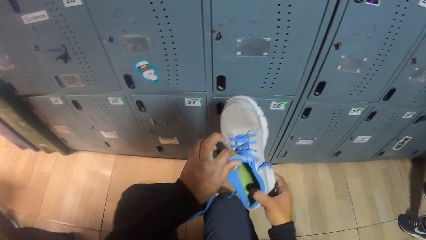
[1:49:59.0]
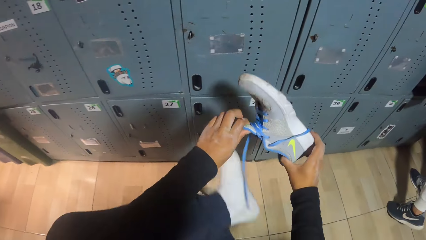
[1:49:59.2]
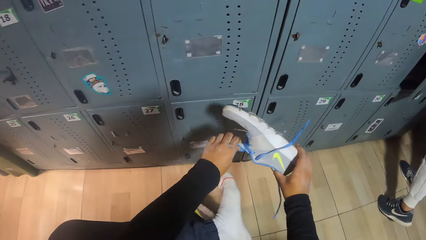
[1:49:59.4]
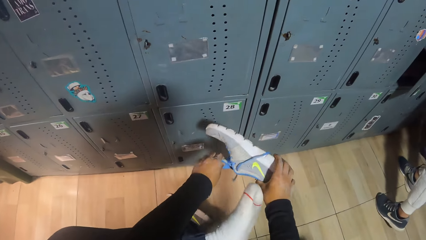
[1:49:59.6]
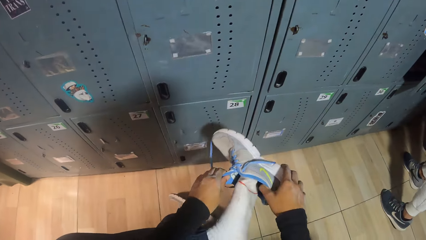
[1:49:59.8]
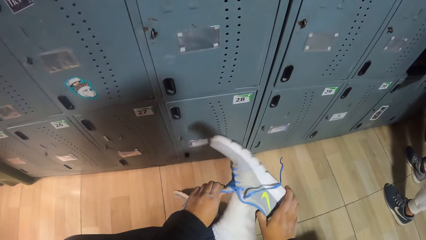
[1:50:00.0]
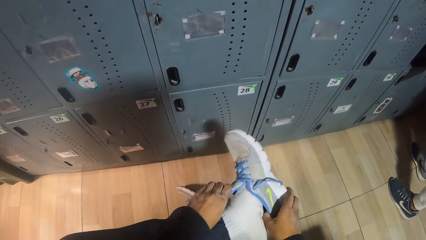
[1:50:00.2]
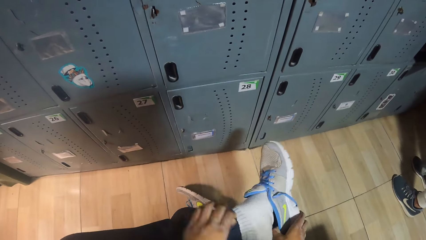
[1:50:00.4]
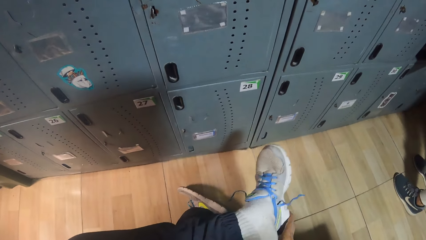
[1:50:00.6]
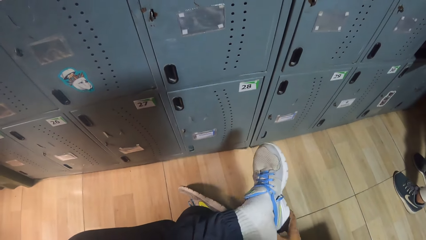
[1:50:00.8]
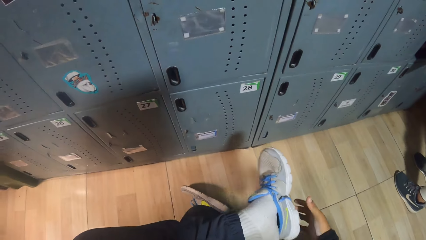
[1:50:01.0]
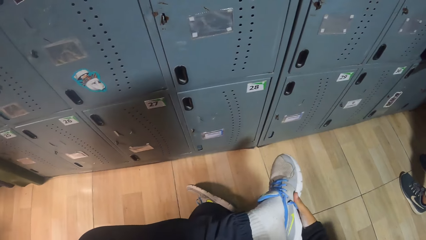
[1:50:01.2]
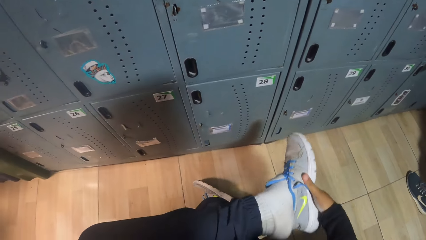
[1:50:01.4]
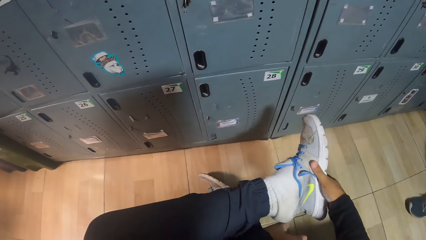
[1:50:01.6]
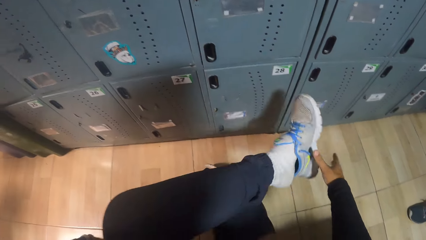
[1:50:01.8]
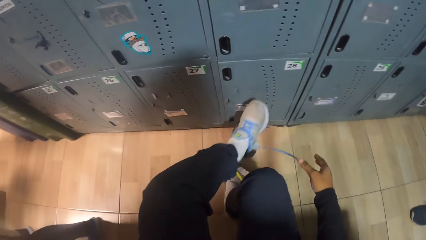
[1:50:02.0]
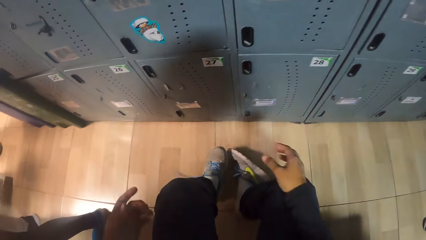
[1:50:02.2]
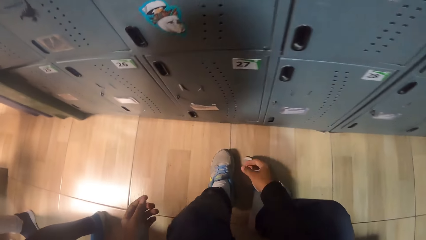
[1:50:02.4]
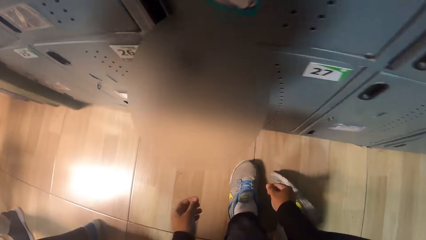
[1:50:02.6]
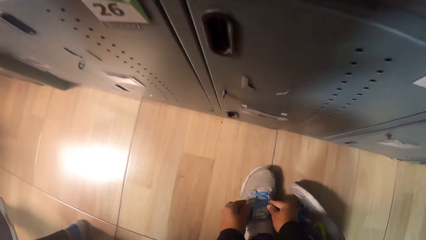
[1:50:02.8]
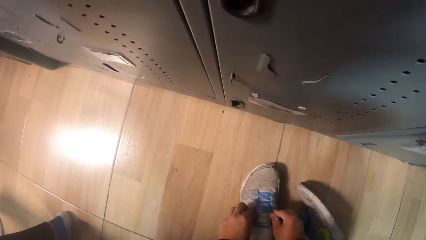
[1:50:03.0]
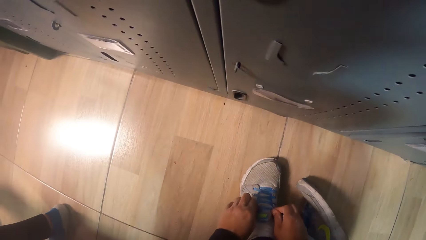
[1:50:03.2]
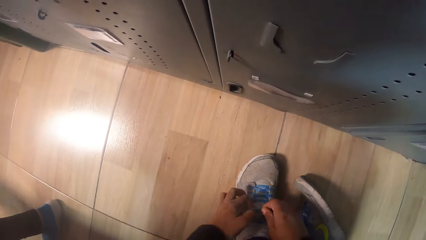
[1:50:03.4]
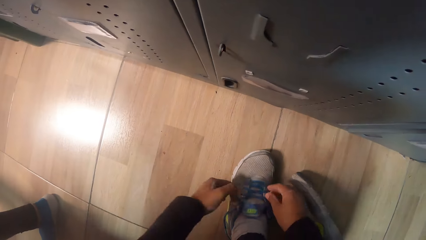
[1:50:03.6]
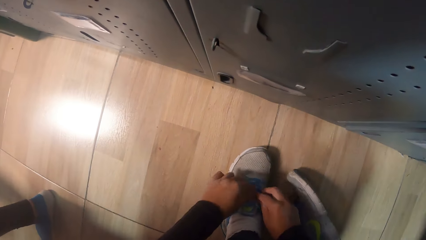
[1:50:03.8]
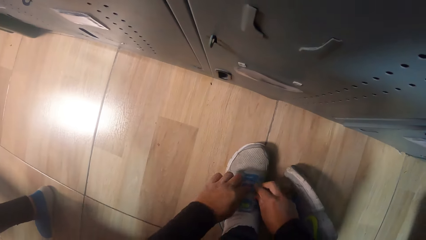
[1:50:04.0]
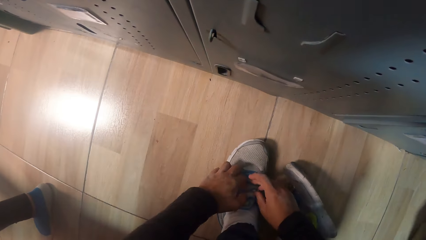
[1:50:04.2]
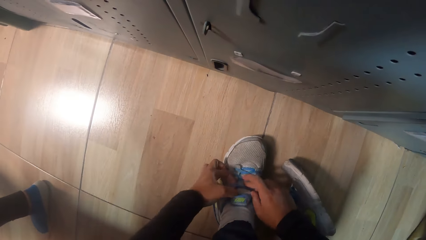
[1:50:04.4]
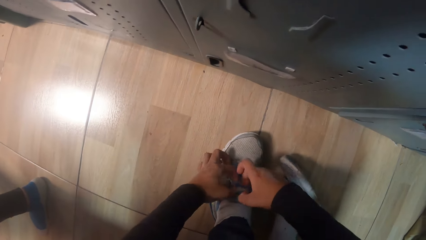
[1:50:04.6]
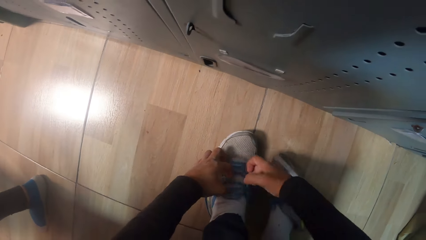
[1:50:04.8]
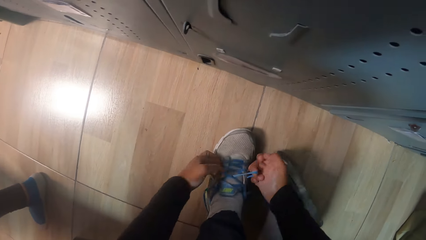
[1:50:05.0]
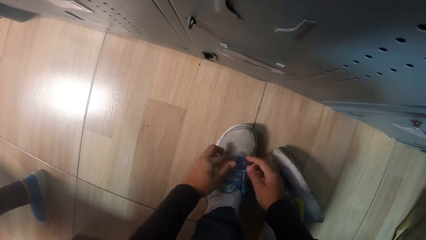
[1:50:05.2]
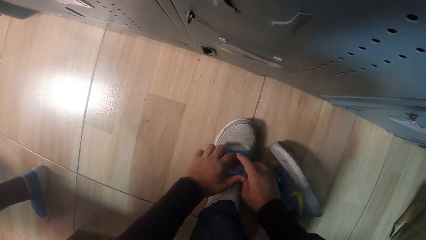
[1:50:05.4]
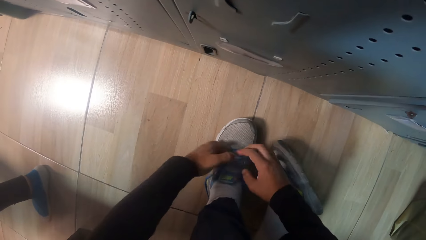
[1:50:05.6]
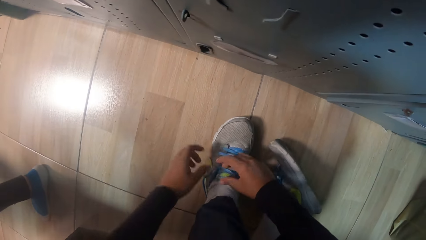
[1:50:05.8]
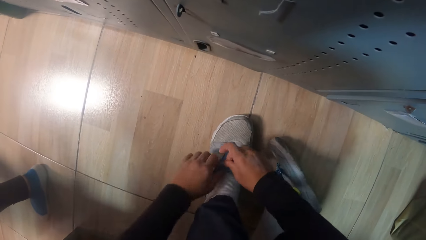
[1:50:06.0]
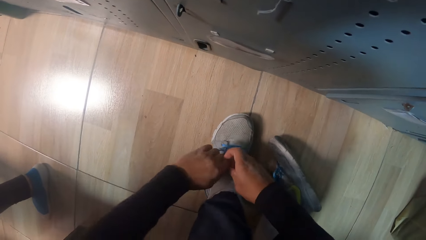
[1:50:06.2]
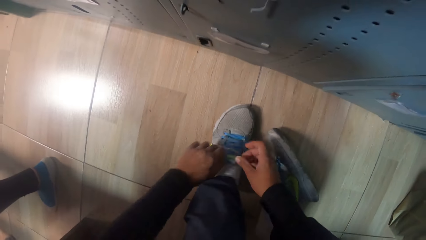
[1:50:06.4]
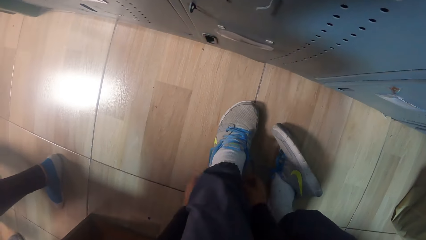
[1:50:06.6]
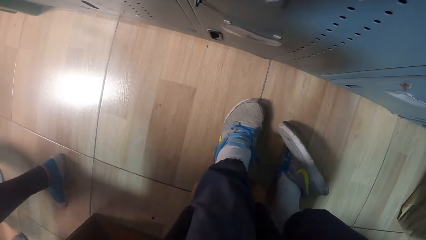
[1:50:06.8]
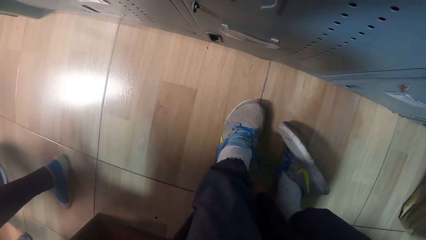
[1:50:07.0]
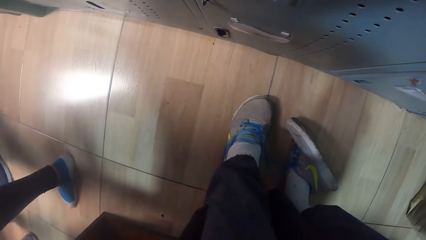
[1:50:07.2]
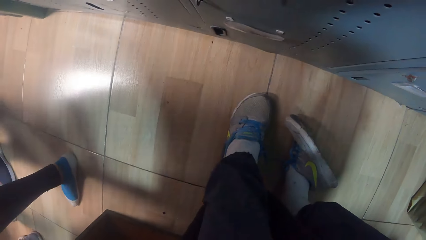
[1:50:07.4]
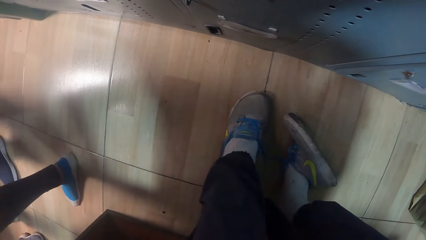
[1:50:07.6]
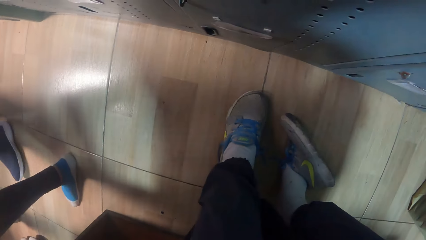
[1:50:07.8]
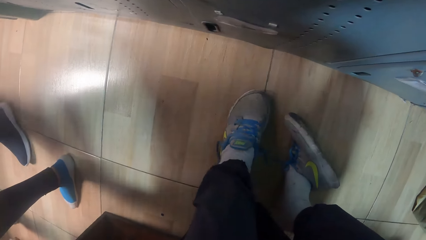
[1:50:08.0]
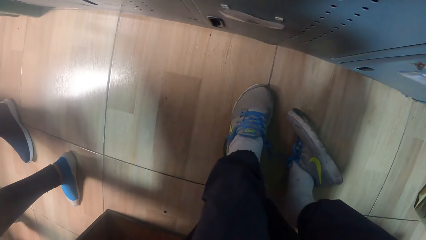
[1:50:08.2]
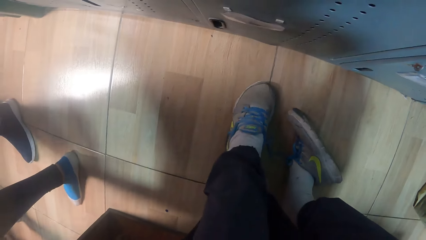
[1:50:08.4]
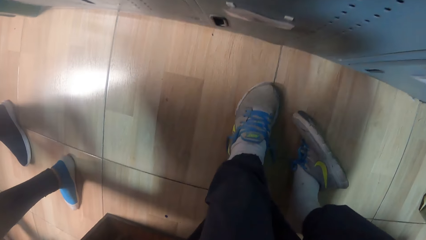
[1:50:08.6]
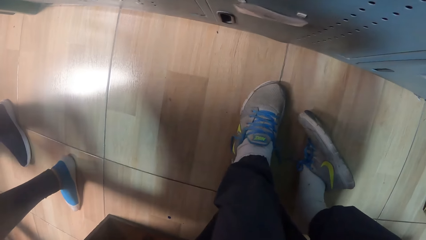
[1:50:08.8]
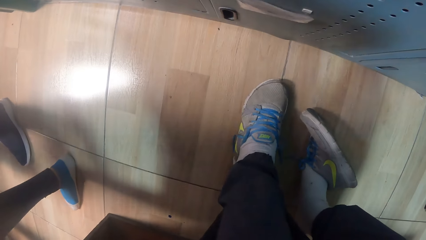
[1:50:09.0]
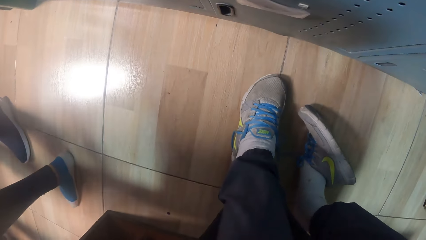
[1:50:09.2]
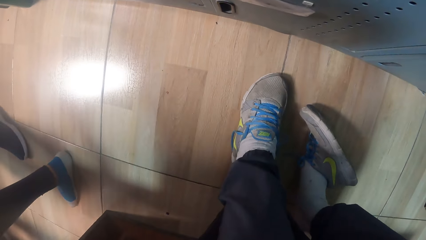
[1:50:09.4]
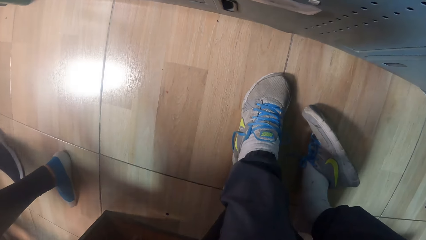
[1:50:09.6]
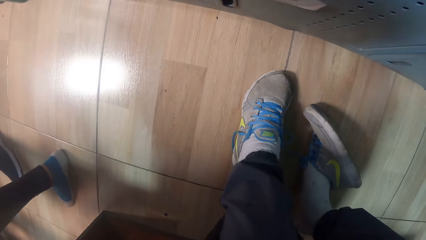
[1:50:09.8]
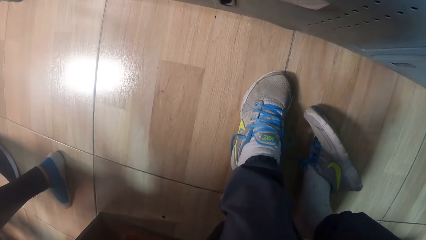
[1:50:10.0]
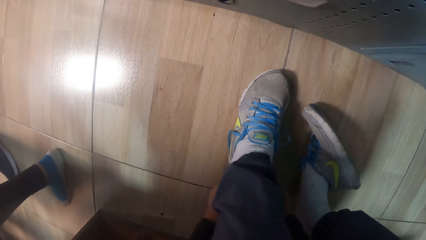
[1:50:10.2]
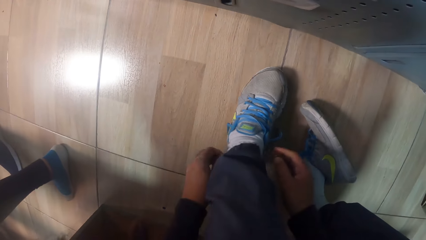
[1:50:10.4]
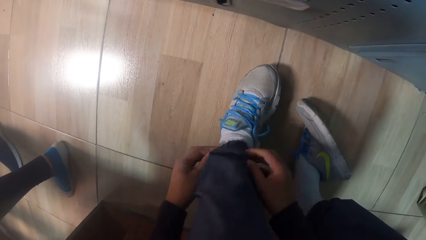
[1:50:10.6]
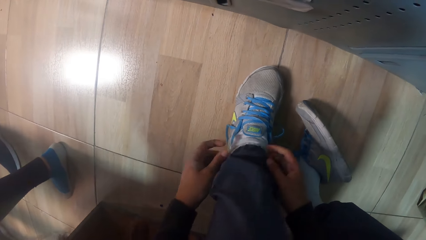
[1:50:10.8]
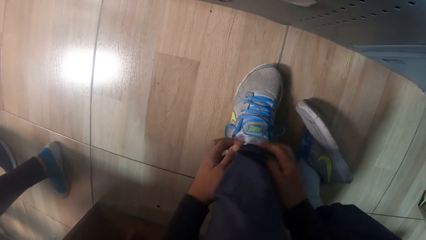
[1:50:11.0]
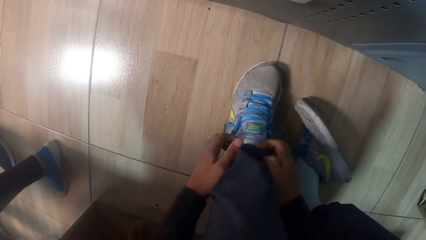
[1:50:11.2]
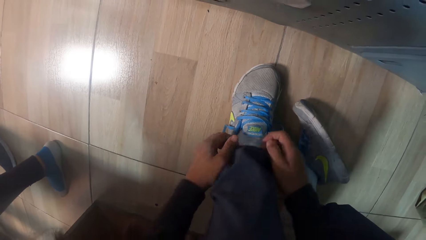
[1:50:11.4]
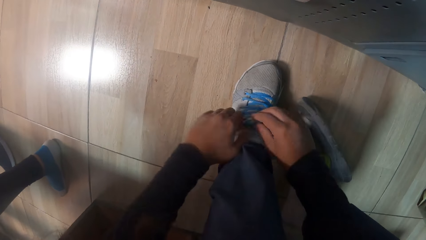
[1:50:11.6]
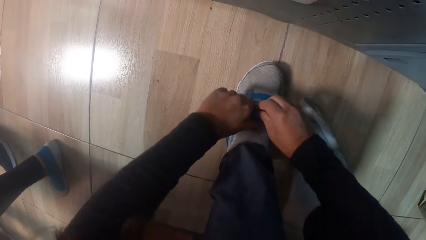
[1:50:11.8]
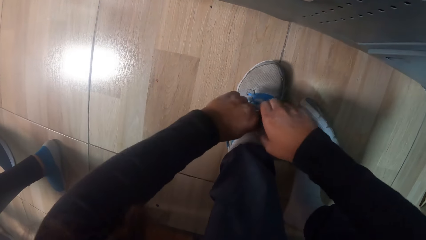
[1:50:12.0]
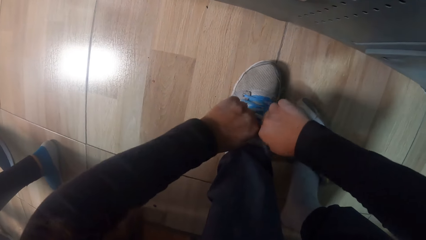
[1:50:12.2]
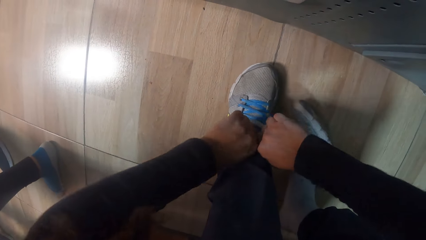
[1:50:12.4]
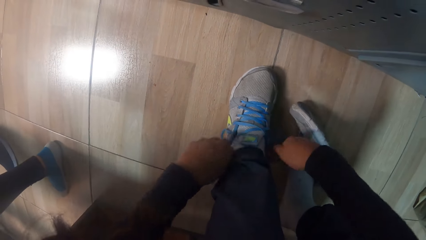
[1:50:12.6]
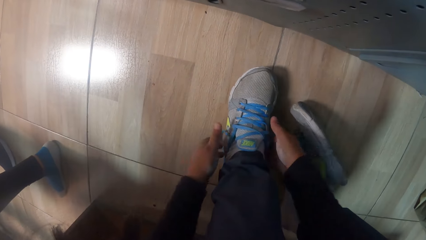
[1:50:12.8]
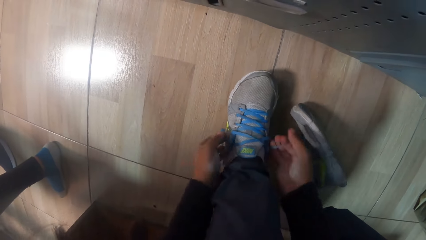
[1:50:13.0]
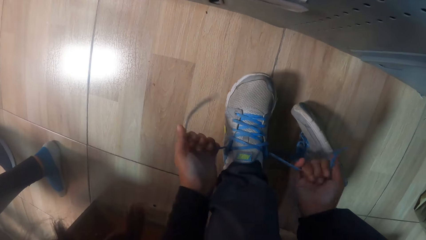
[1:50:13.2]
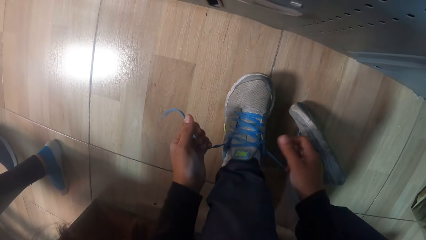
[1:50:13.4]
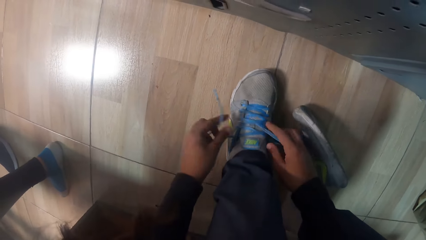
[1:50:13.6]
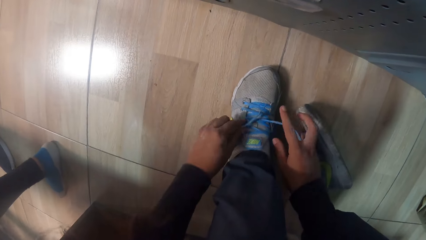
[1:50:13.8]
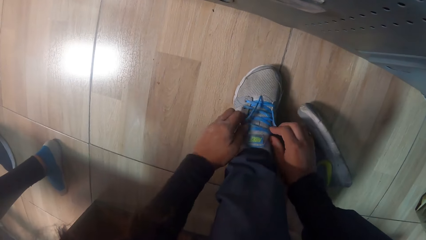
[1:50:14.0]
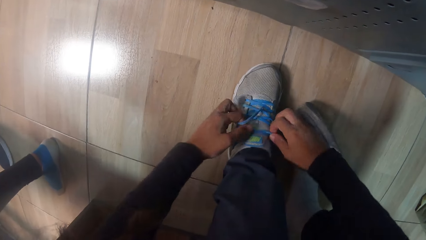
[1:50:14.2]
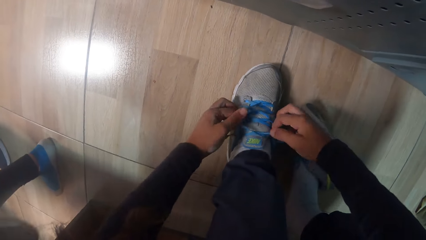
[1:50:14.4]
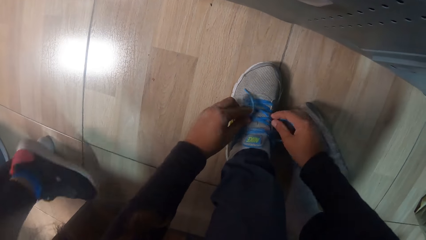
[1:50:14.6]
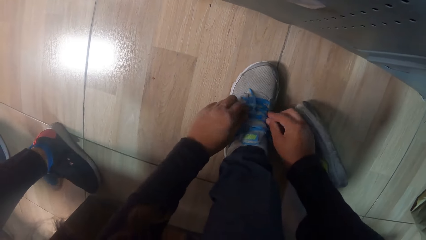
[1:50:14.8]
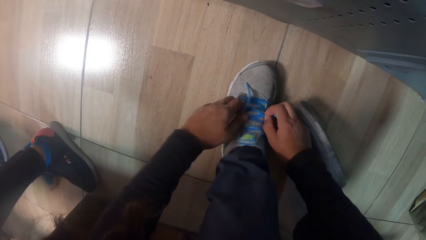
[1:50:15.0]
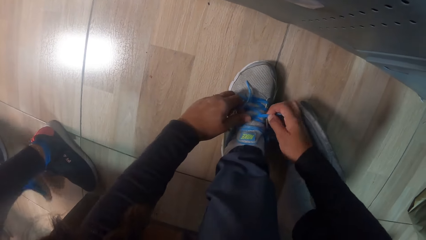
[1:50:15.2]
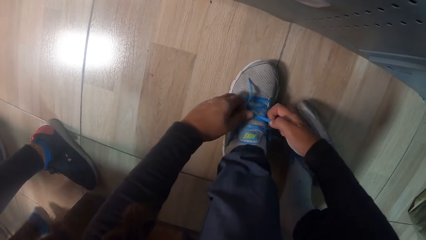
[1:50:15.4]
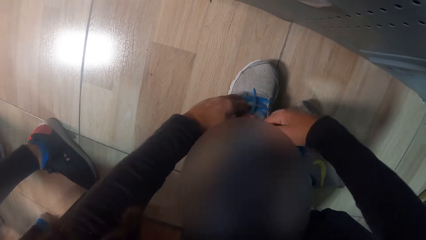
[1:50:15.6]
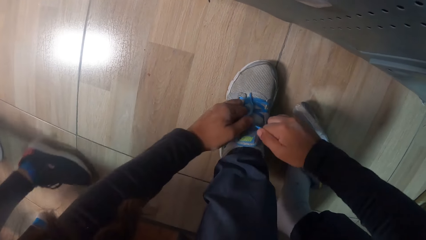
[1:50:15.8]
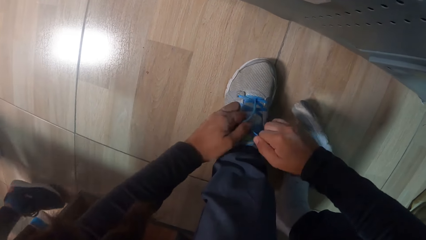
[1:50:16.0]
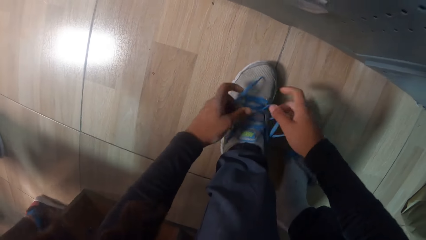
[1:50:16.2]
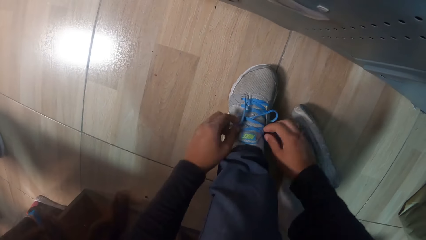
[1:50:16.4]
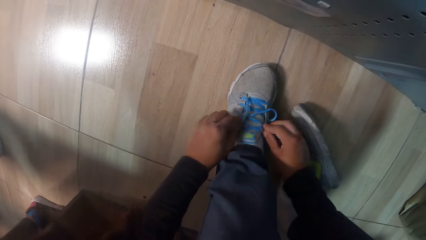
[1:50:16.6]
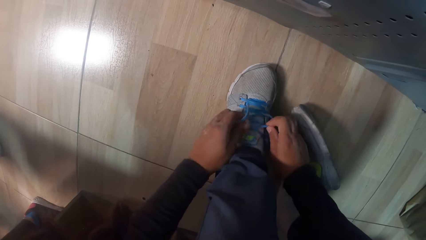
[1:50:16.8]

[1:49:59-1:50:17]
The camera wearer sits on a bench in the locker room. She wears the shoe on her left leg with both hands. She adjusts the lace on the shoe with both hands. She fits the shoe in the leg. She adjusts the shoe with both hands. She adjusts the shoe laces.
